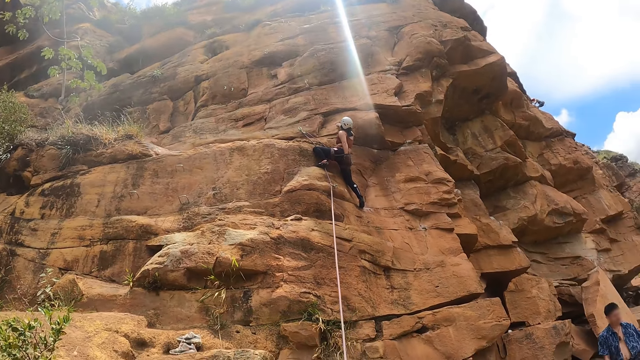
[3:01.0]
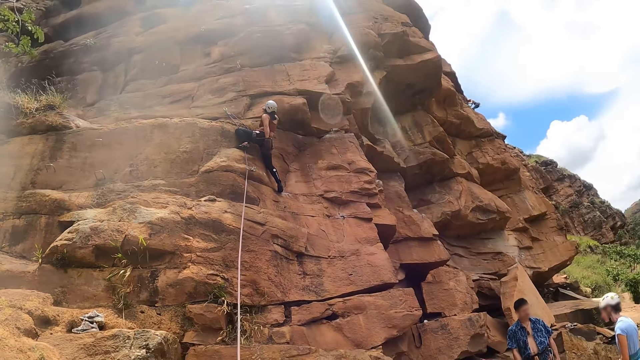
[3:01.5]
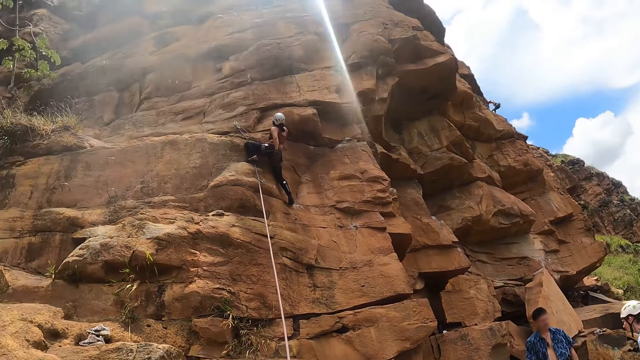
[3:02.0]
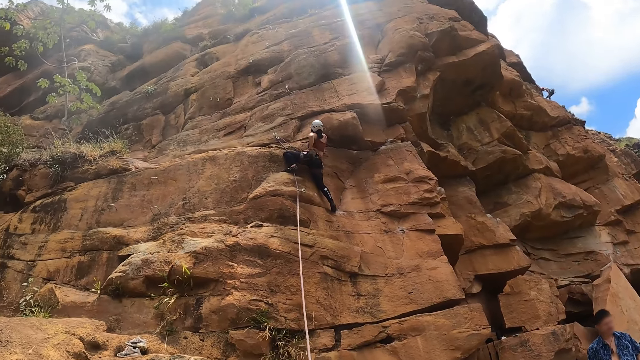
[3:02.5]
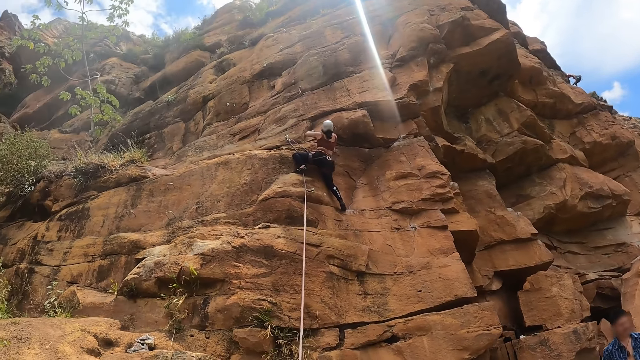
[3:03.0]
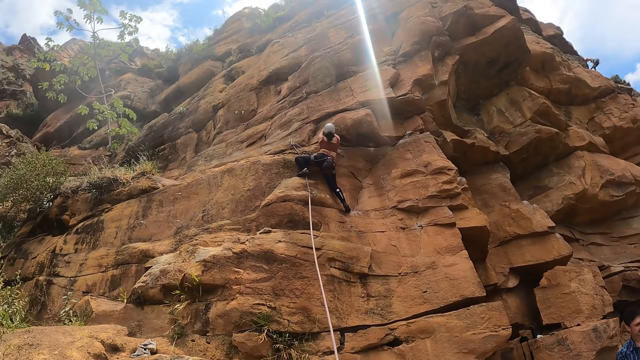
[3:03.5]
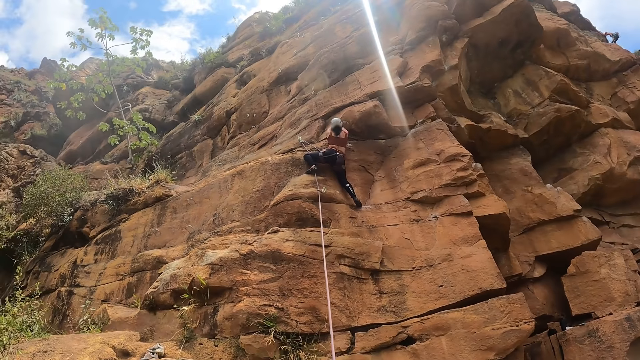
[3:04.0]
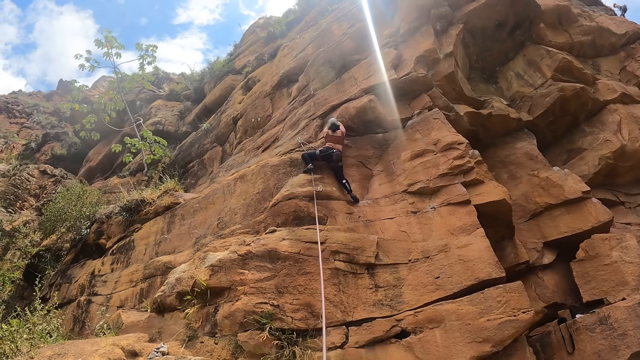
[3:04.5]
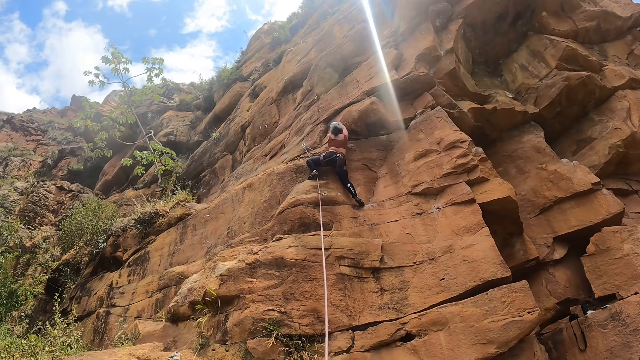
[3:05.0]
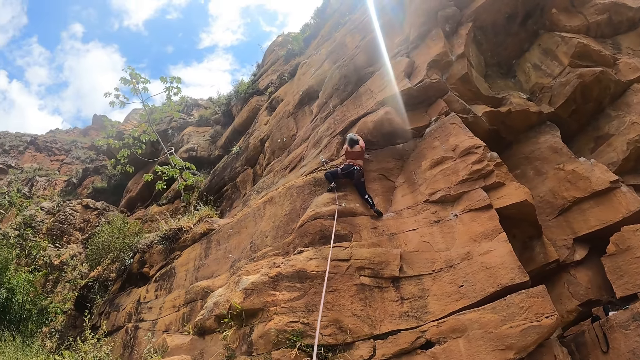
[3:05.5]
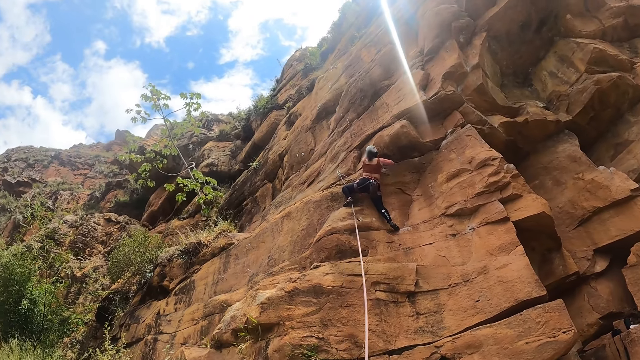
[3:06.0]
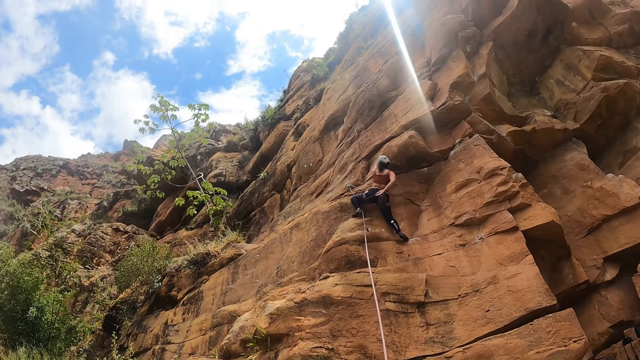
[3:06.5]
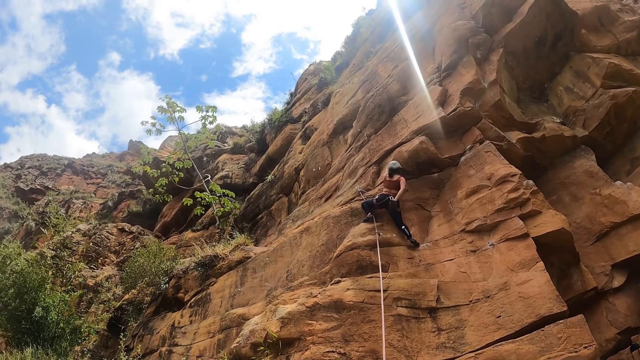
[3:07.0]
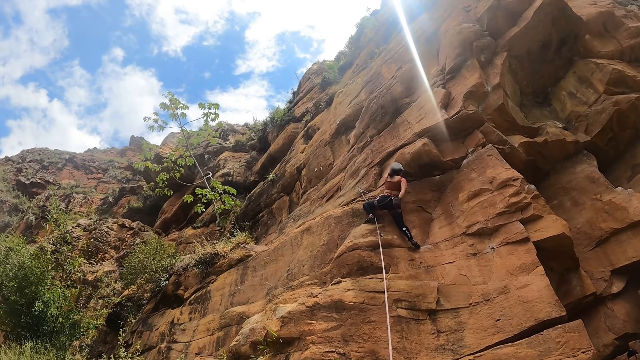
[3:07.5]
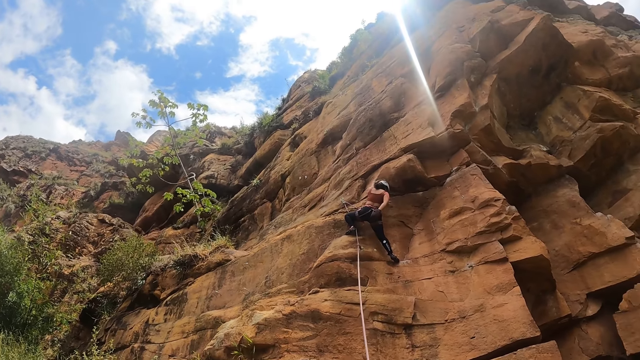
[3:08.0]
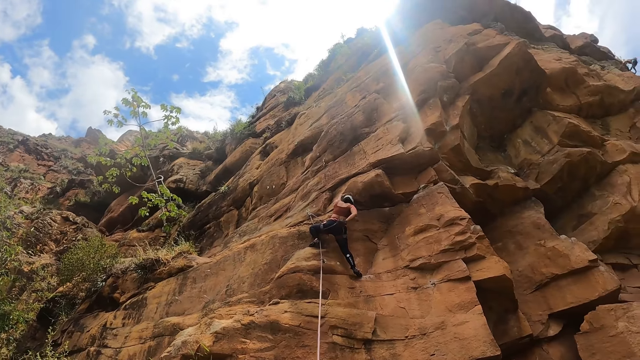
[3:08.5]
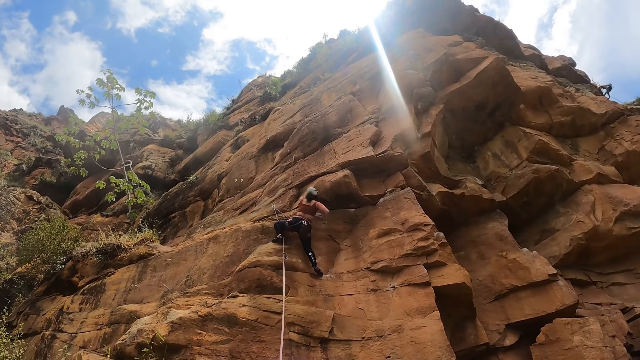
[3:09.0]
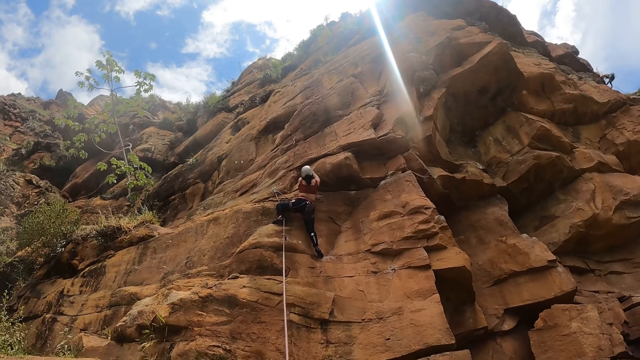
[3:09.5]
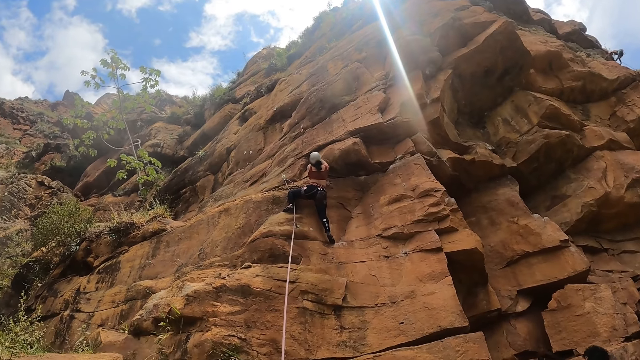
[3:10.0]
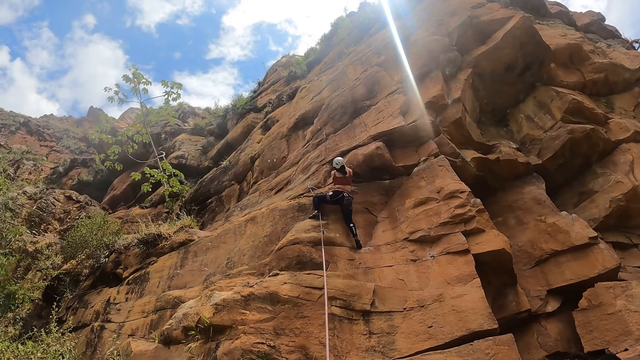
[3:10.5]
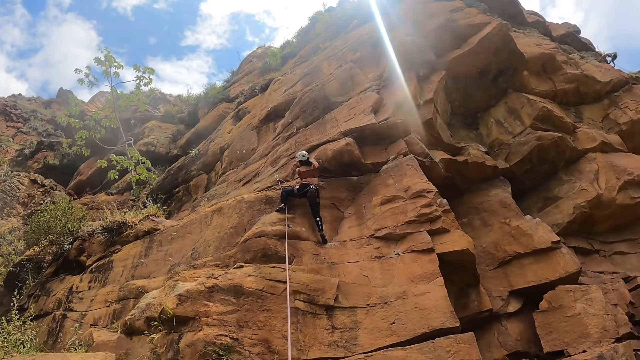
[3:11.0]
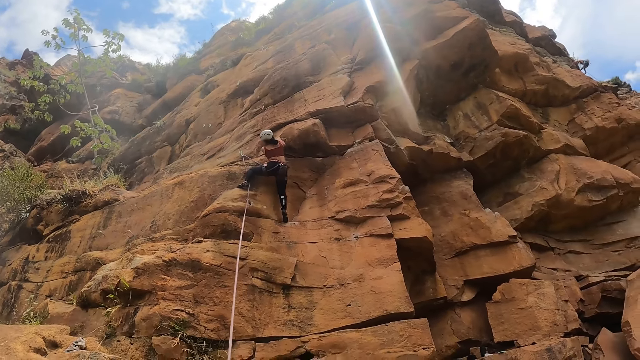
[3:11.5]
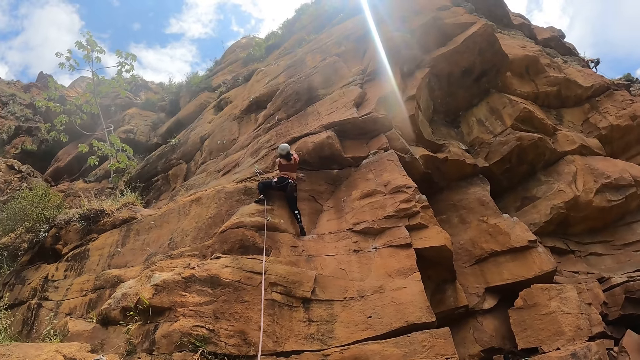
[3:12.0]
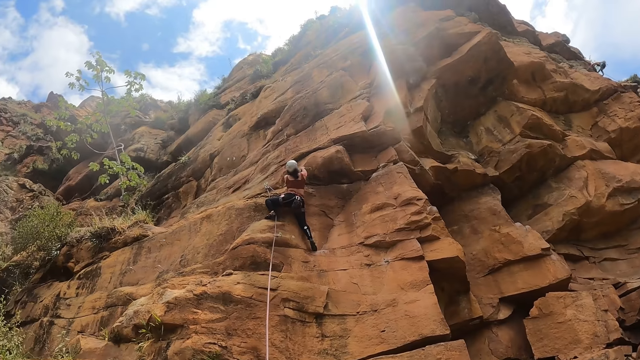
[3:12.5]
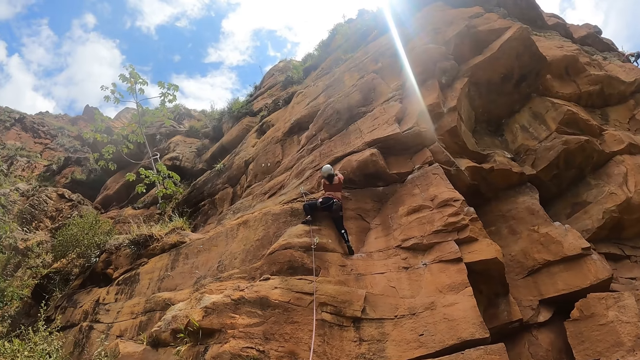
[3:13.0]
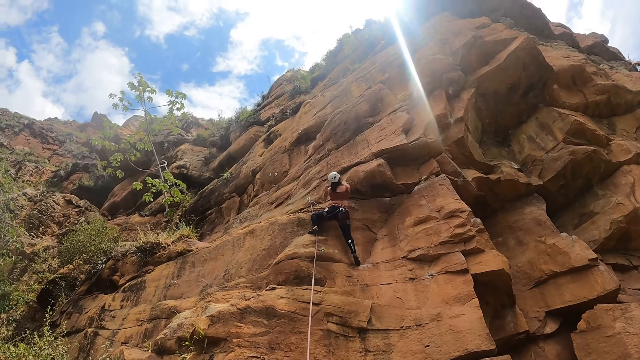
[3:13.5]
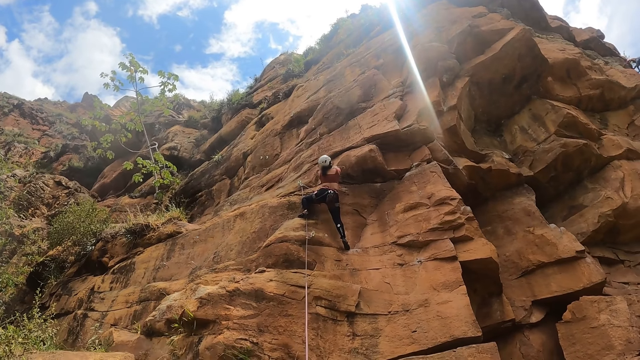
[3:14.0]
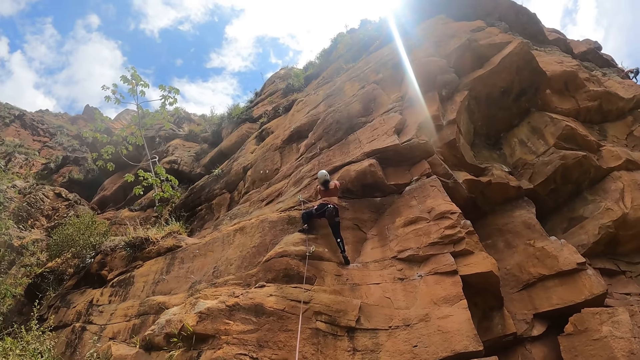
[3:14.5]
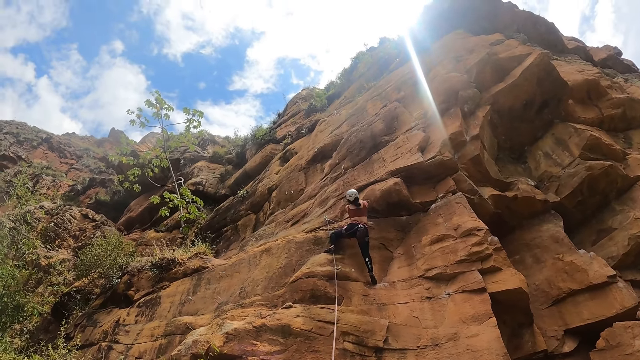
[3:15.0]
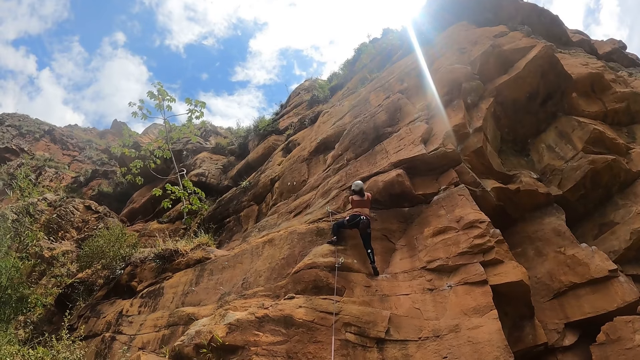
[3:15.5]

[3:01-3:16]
The camera wearer looks at a lady. The lady picks something from a pocket bag with a left hand. She grabs the rock with both hands. The lady climbs the cliff. She picks something from the pocket bag with a right hand, and grabs the rock with both hands. The camera wearer stares at the lady on the rock.

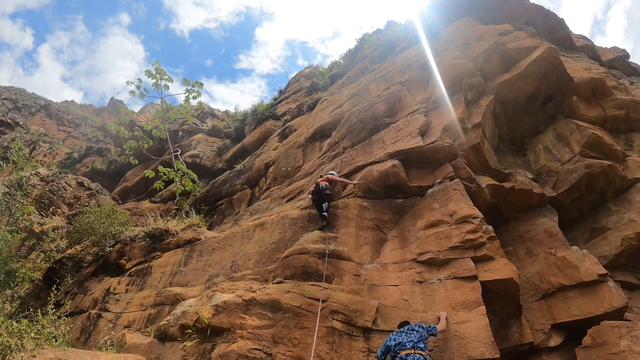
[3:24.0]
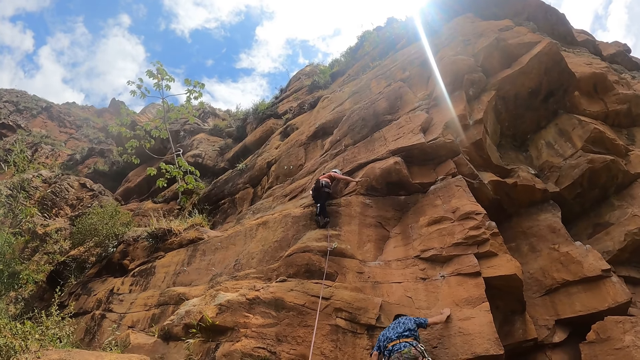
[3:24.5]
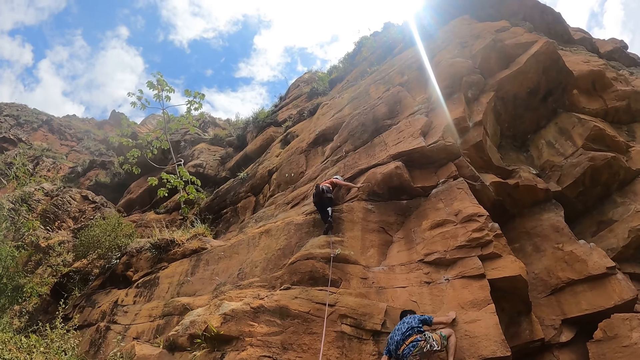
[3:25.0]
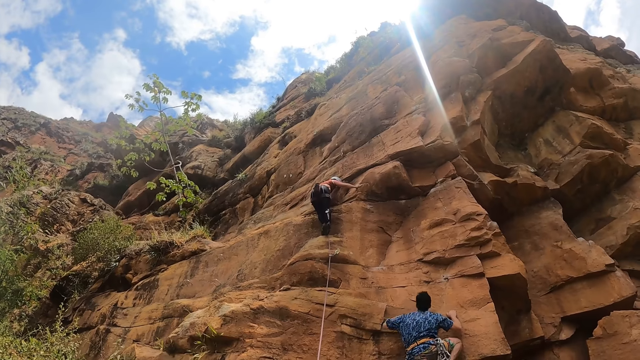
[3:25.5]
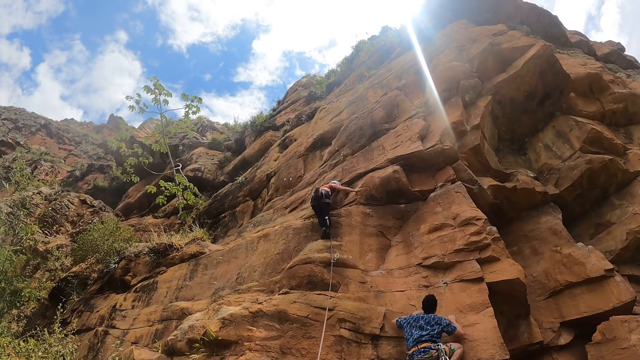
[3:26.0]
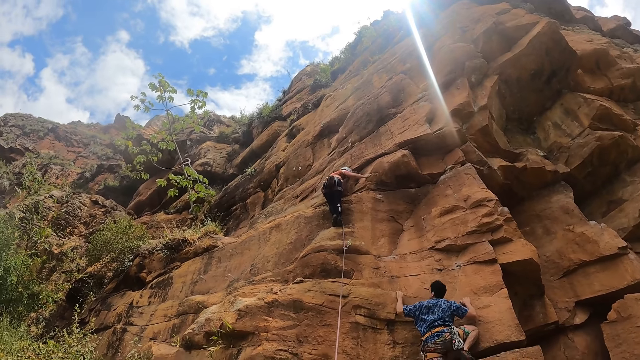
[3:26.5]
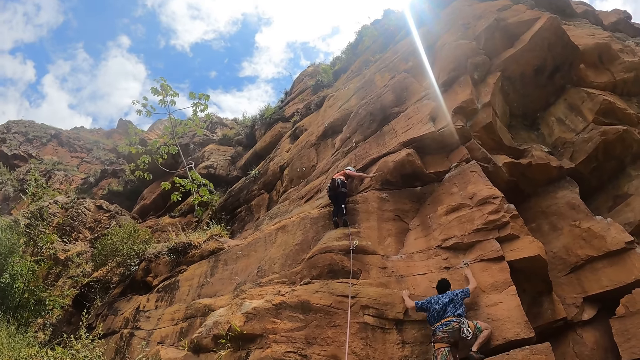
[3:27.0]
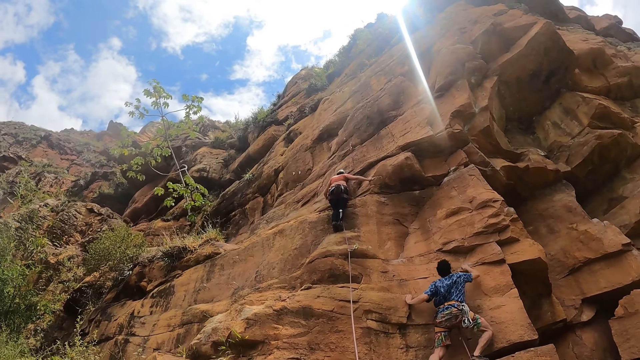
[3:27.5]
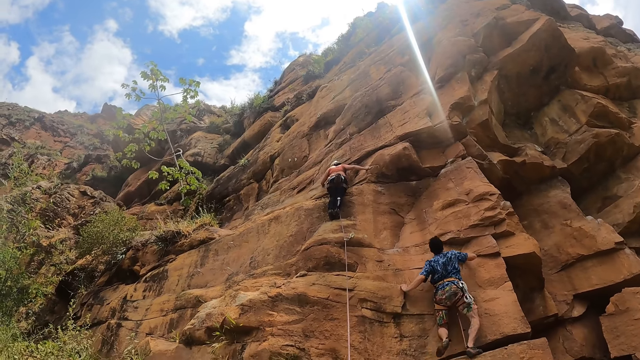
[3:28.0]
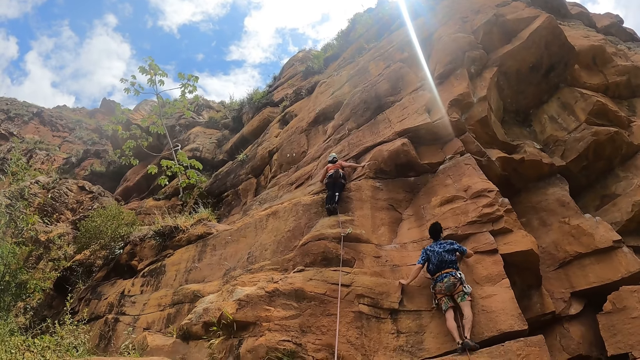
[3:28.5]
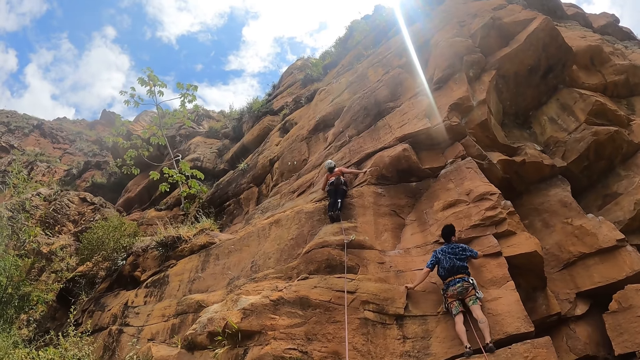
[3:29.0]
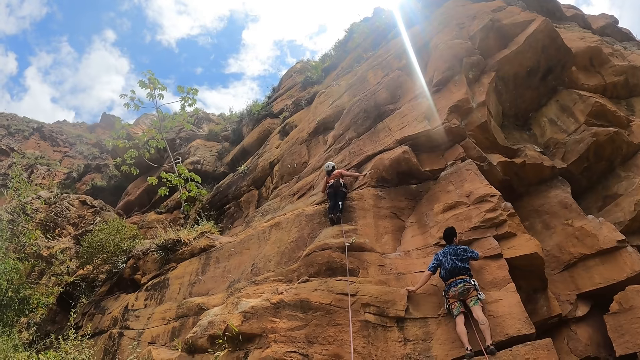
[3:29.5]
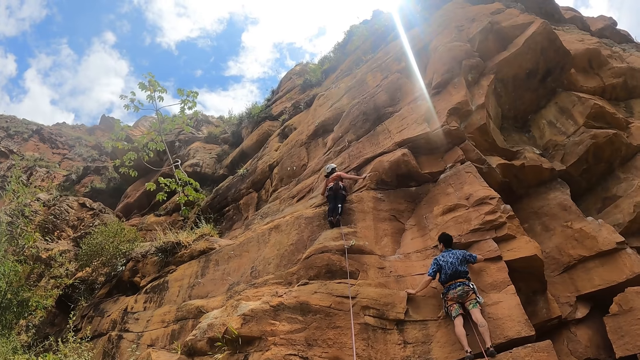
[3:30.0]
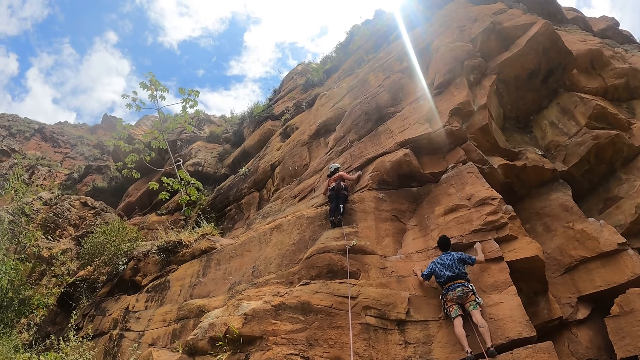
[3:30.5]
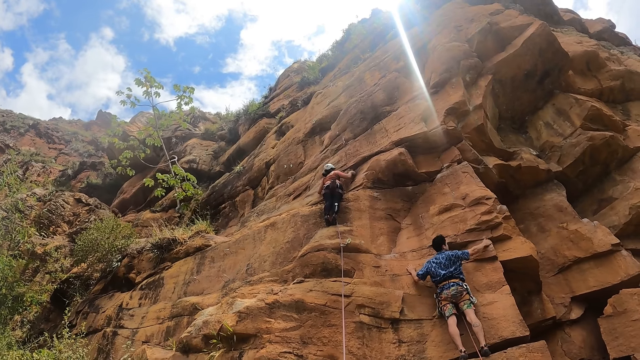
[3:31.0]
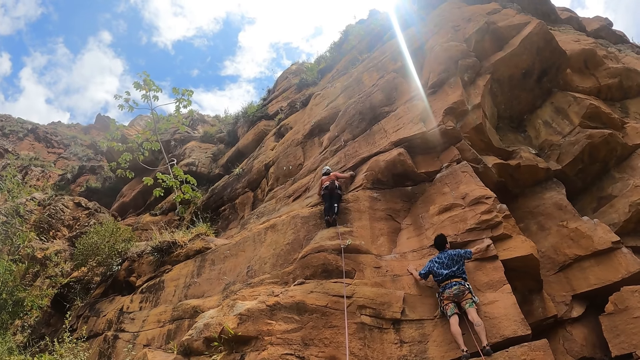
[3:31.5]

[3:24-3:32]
A person and the lady climb the rock.
